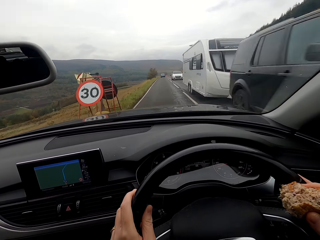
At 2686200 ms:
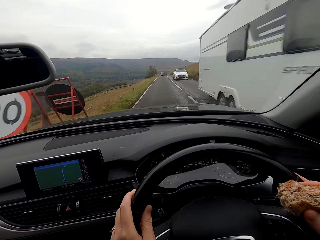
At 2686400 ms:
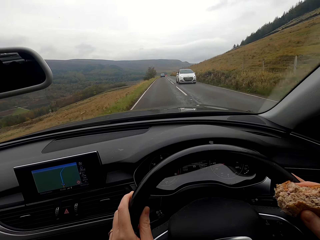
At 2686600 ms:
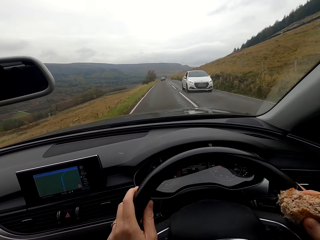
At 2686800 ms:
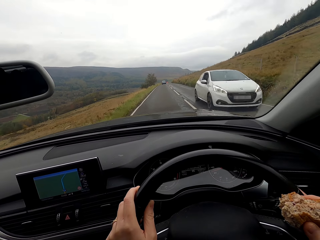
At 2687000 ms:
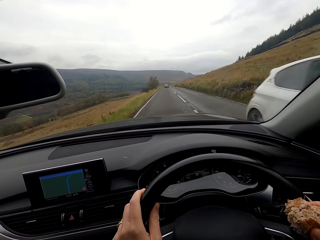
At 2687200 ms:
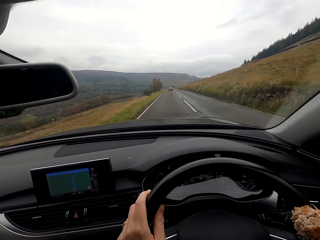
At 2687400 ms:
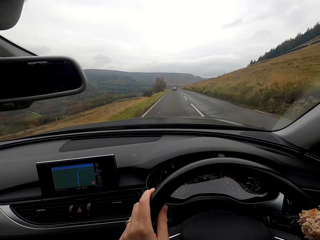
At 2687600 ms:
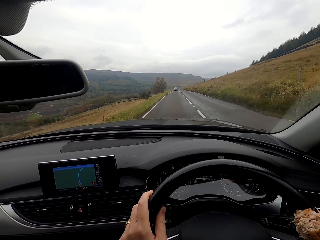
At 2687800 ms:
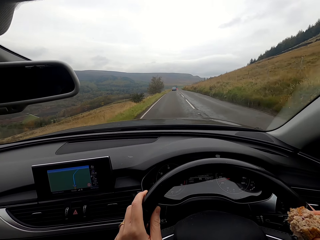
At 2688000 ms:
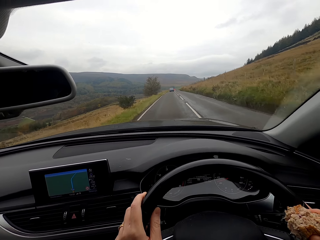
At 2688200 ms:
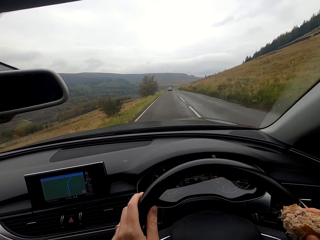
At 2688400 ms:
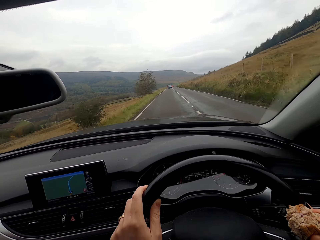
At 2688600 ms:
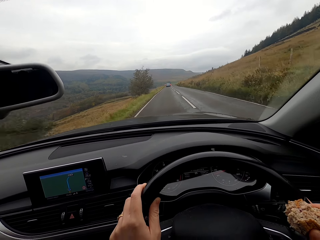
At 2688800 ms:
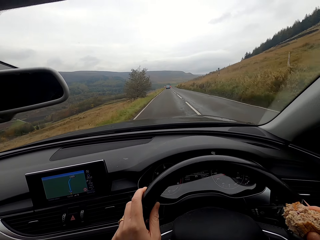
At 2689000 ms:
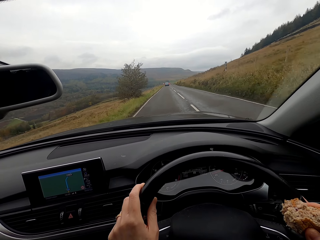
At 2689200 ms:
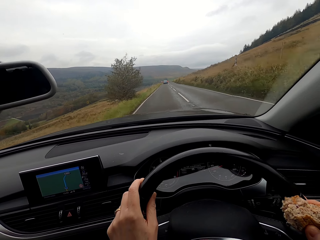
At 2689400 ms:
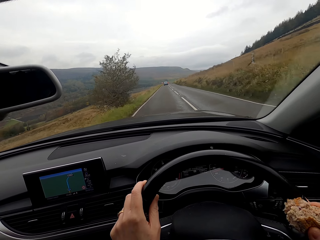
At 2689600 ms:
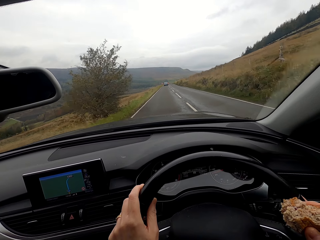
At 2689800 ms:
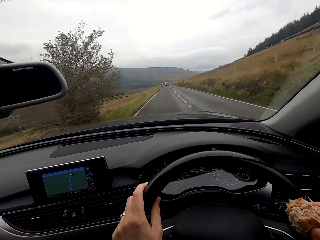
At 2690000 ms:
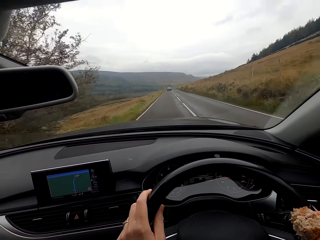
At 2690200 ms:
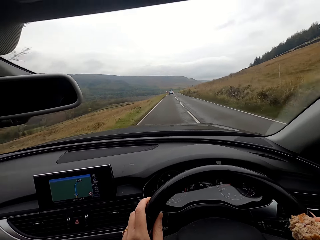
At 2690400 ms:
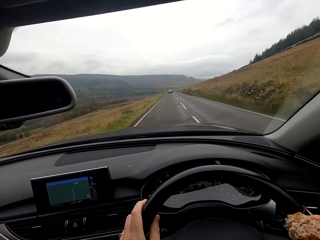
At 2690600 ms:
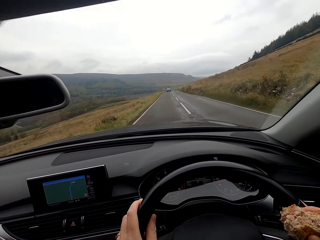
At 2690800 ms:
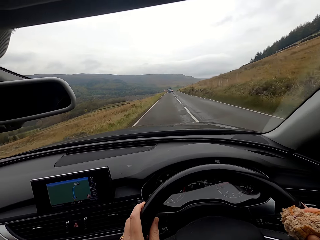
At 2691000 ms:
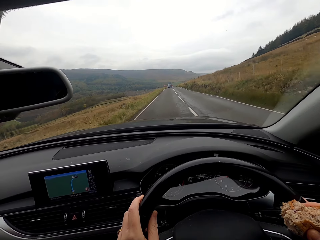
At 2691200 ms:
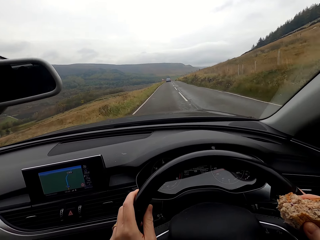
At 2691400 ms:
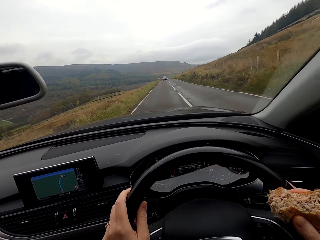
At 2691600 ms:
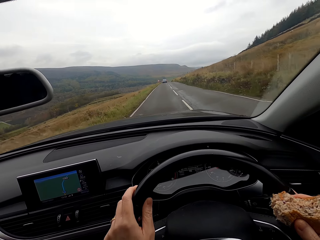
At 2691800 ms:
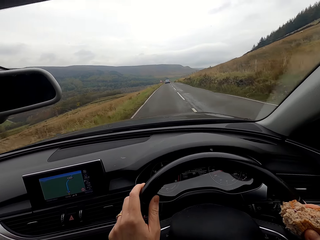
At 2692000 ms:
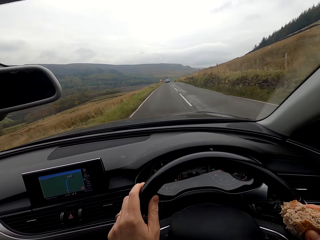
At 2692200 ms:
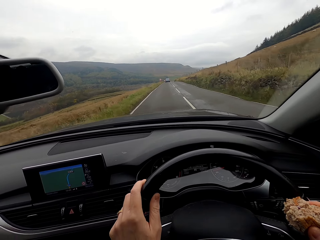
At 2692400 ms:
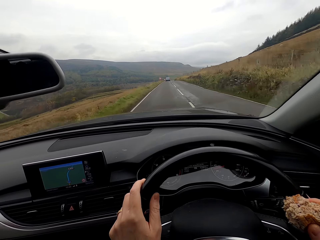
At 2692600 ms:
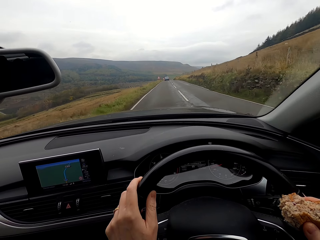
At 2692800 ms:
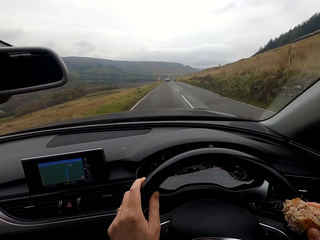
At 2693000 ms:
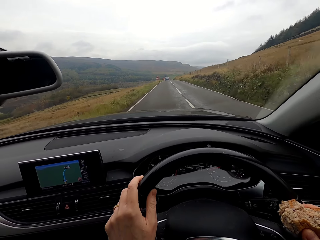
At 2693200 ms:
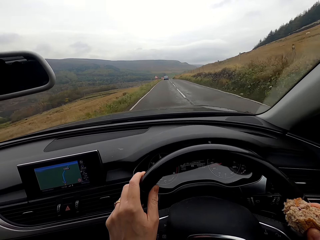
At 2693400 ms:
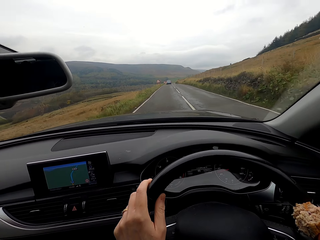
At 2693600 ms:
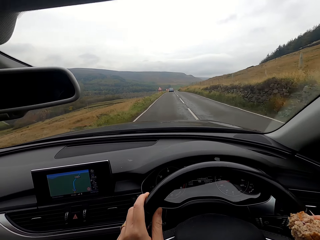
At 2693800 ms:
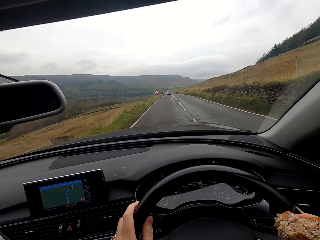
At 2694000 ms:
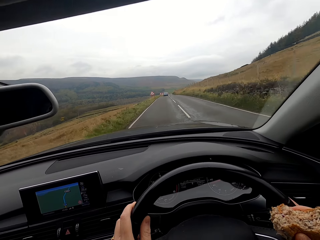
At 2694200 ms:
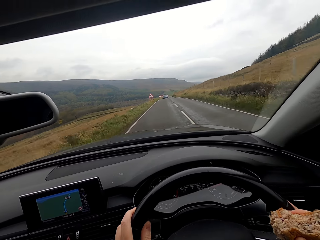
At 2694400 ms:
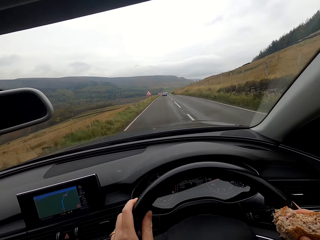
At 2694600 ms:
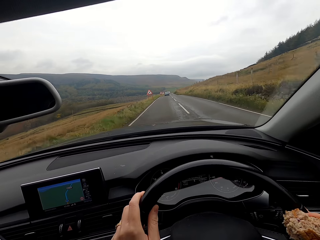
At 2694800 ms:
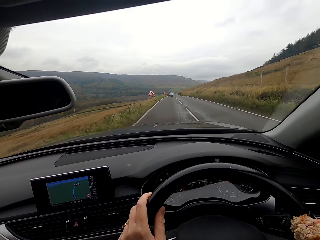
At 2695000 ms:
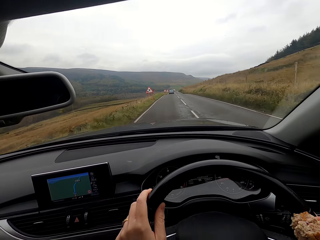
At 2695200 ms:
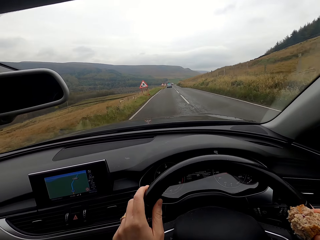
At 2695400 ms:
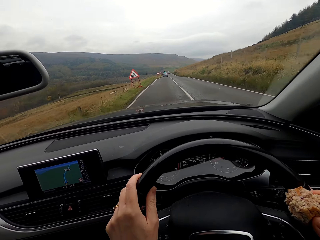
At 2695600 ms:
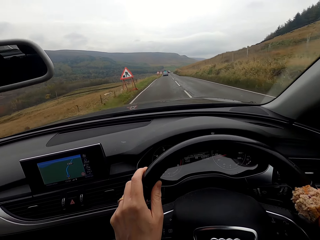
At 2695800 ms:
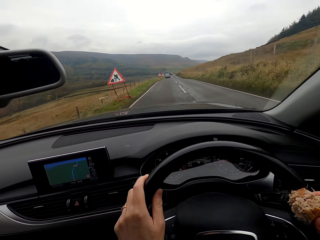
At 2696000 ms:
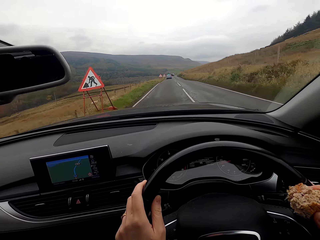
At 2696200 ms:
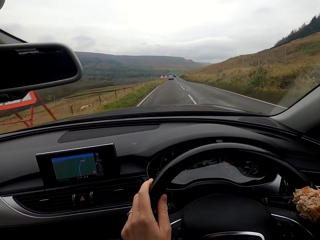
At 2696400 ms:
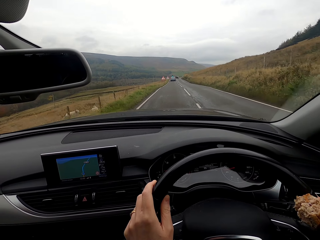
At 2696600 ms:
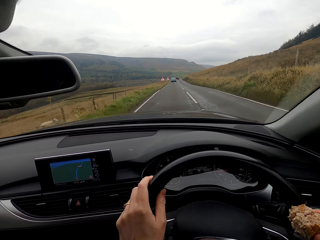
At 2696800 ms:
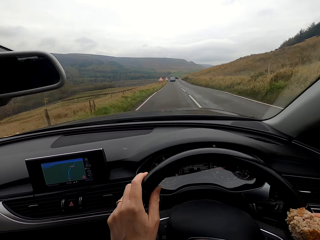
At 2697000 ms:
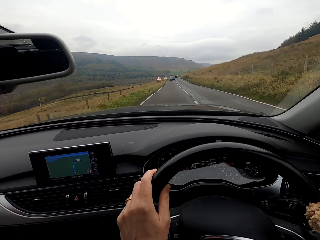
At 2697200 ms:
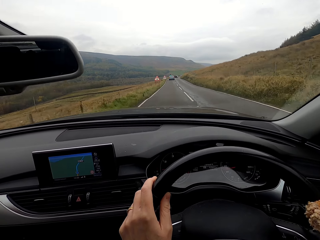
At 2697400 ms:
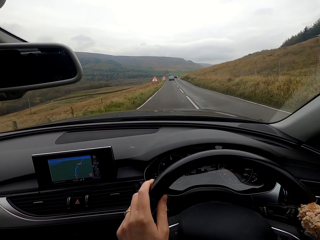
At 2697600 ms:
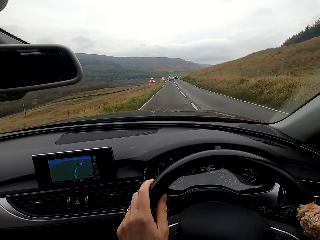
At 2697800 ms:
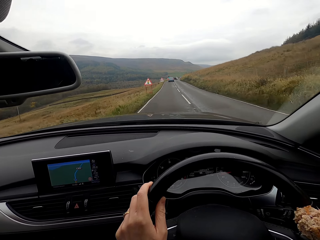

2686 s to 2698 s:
A car and a van drive past the camera wearer. A car drives past the camera wearer.

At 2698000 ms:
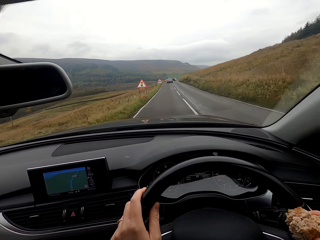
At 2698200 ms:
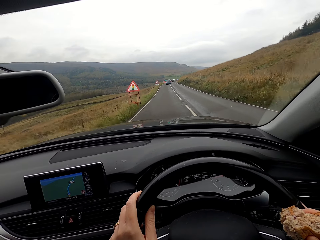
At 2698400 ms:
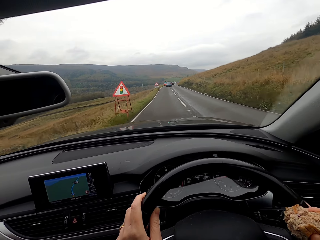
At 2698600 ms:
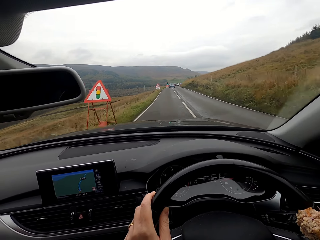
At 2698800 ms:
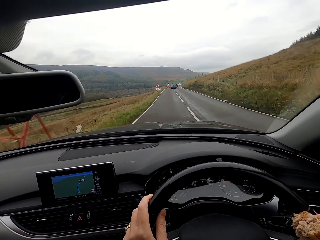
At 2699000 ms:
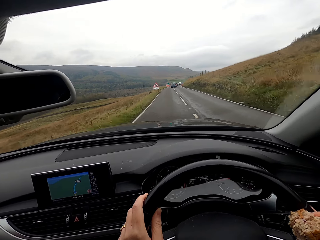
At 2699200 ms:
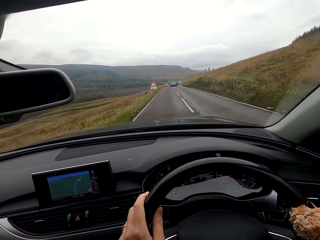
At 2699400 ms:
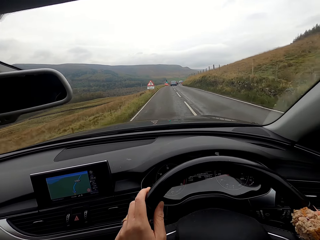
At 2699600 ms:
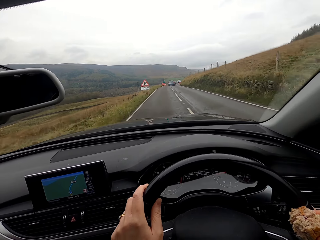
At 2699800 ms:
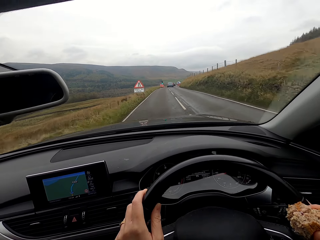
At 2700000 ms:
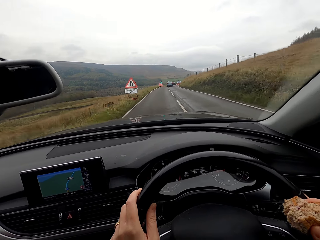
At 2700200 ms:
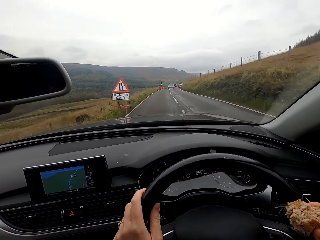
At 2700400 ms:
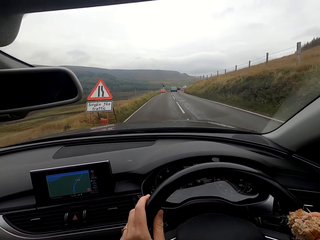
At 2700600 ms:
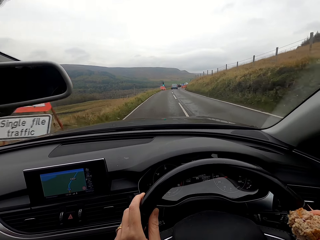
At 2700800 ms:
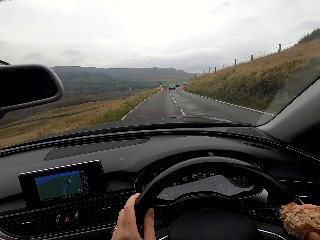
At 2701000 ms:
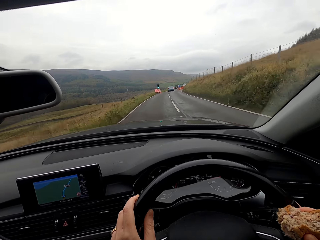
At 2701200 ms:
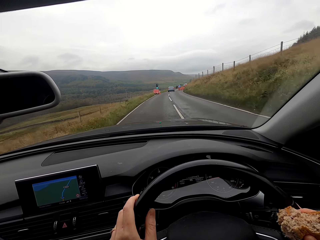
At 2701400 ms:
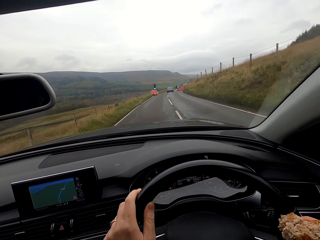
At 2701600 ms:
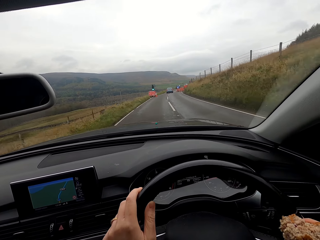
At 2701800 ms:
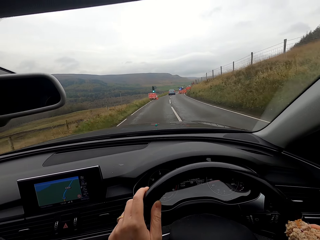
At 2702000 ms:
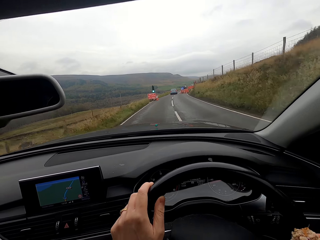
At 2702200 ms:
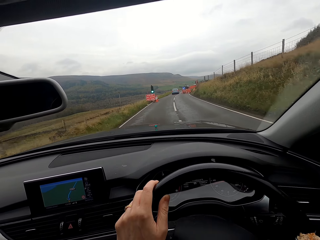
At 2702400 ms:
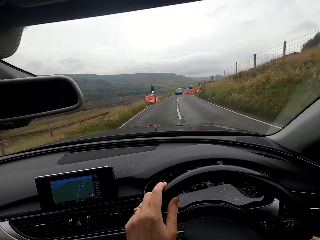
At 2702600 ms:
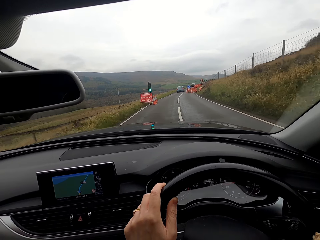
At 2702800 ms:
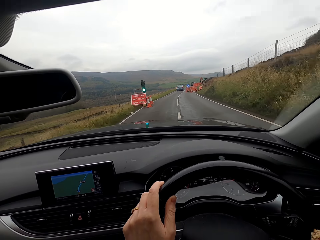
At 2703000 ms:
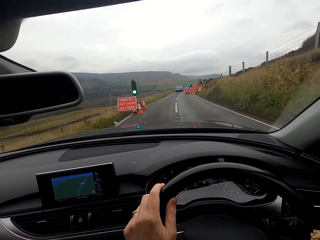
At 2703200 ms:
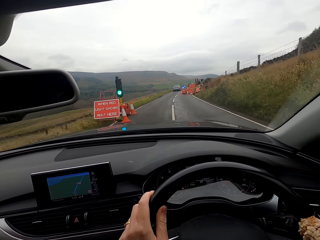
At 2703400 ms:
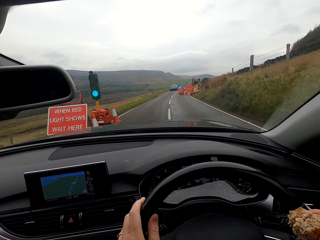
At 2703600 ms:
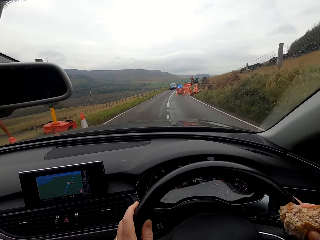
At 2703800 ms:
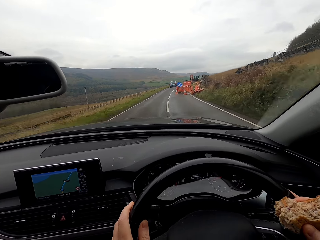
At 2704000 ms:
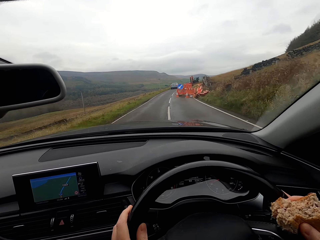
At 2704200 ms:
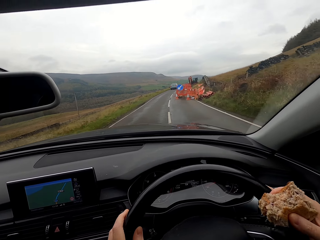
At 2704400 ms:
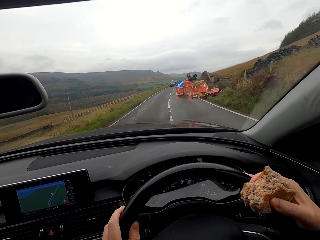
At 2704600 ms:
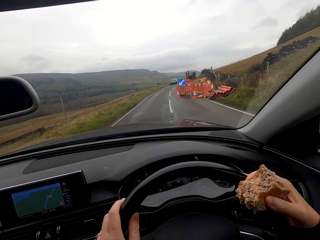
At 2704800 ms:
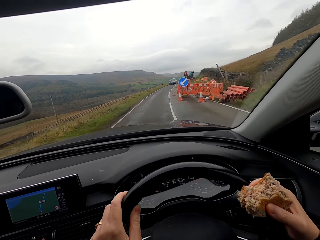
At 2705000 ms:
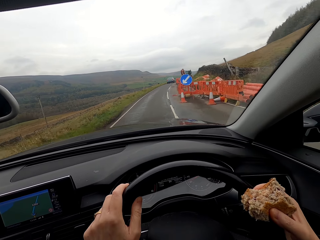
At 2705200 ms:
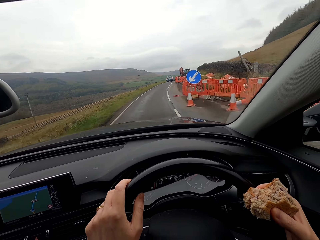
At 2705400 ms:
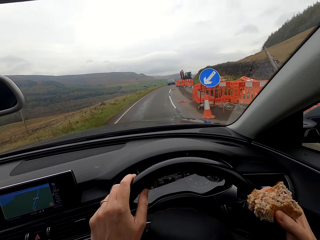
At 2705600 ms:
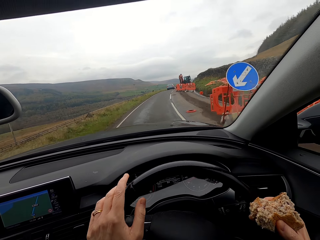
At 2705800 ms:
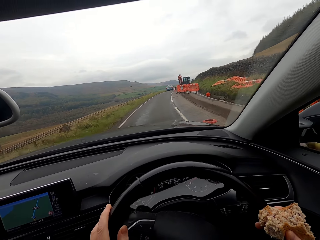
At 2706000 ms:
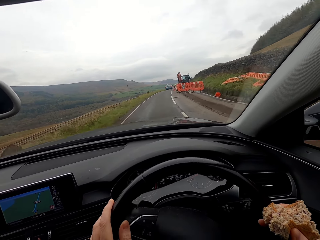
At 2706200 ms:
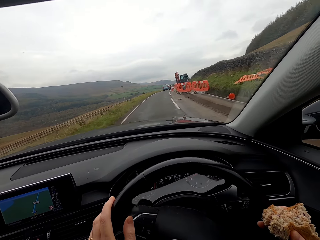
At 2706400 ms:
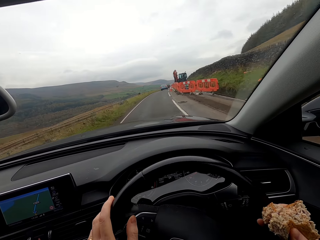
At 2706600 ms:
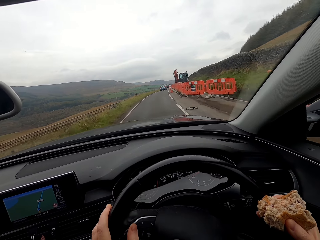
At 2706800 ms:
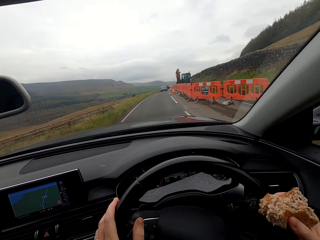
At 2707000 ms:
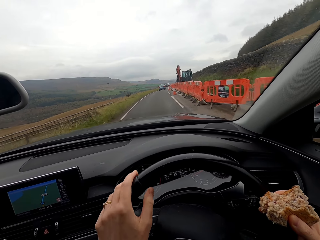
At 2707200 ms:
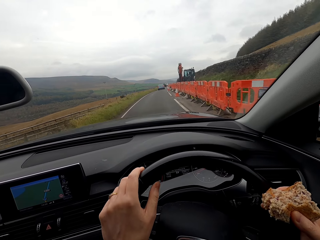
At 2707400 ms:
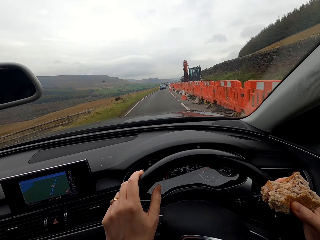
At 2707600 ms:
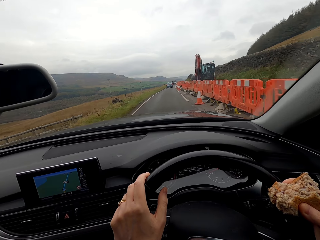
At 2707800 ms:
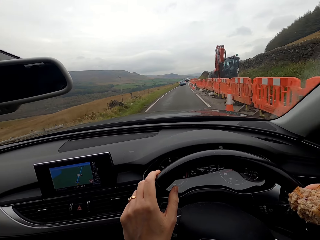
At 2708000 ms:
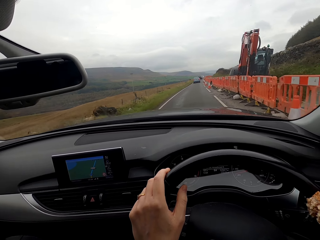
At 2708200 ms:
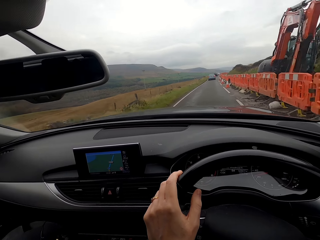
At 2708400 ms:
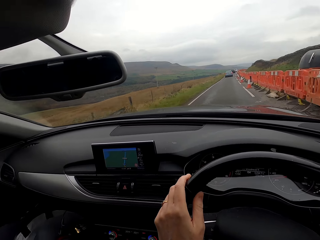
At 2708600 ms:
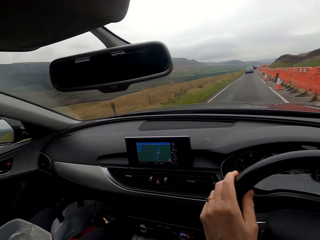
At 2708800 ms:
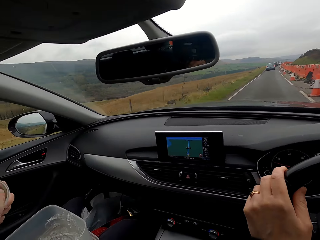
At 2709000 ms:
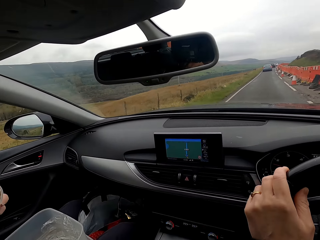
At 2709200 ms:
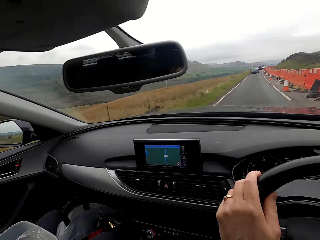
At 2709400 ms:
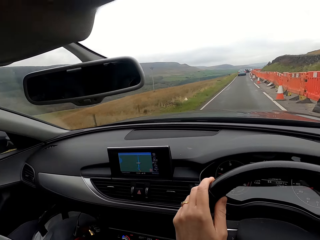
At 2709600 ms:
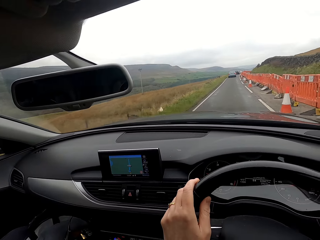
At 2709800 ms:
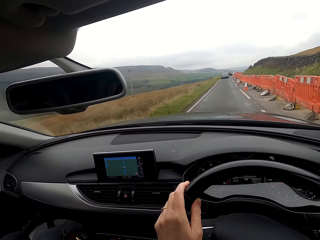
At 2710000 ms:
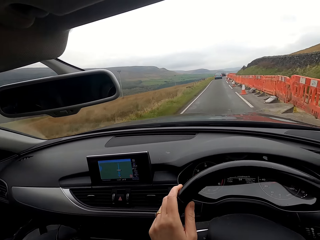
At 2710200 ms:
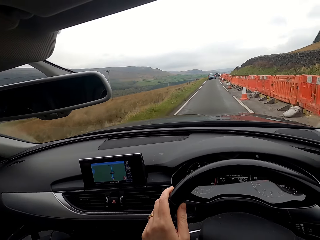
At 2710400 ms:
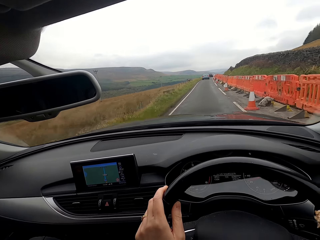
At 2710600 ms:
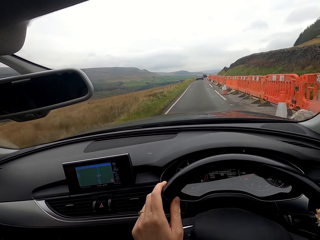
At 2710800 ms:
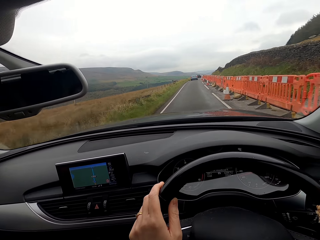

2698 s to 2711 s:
The camera wearer turns right at a curve.
